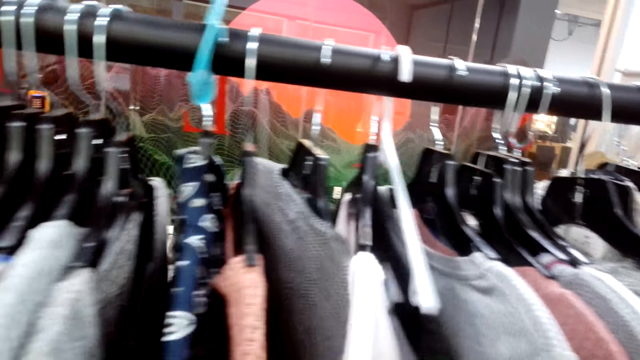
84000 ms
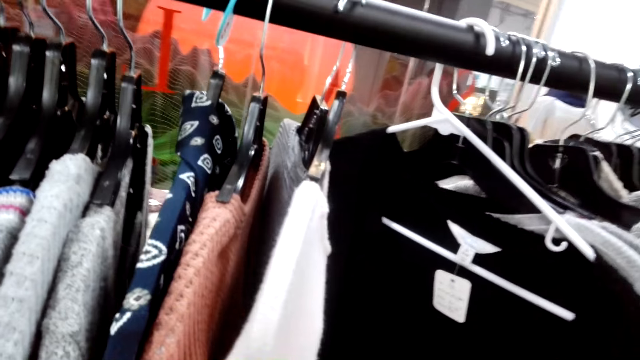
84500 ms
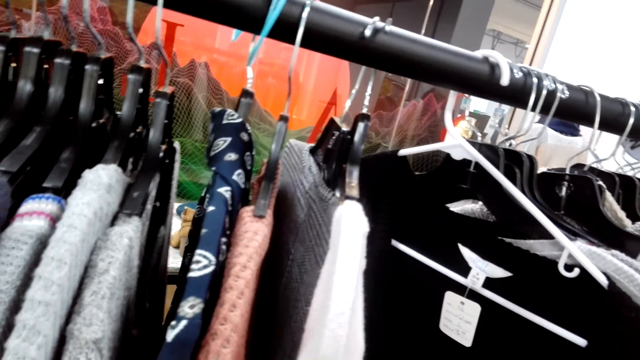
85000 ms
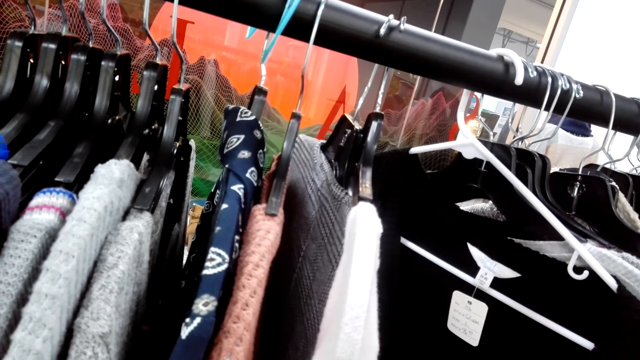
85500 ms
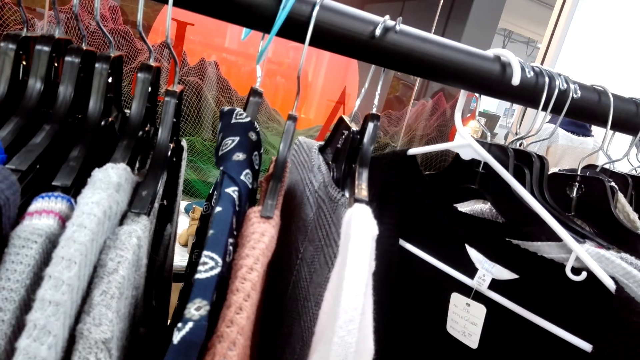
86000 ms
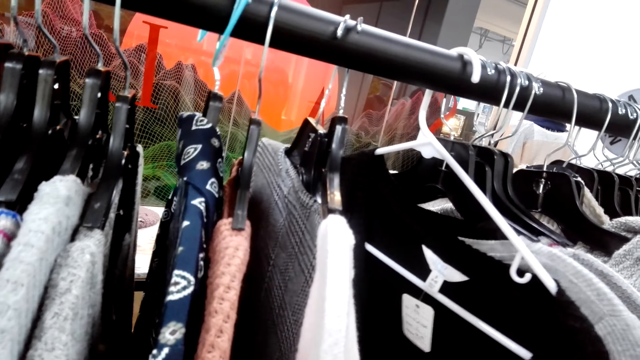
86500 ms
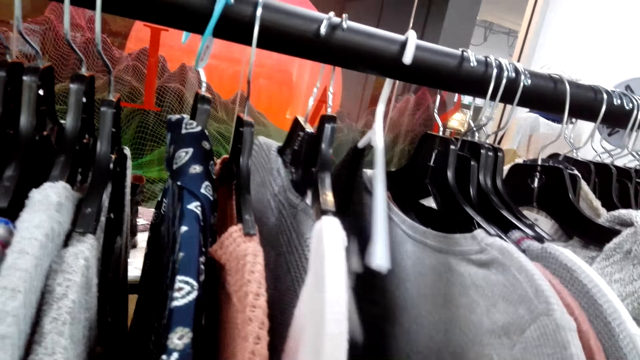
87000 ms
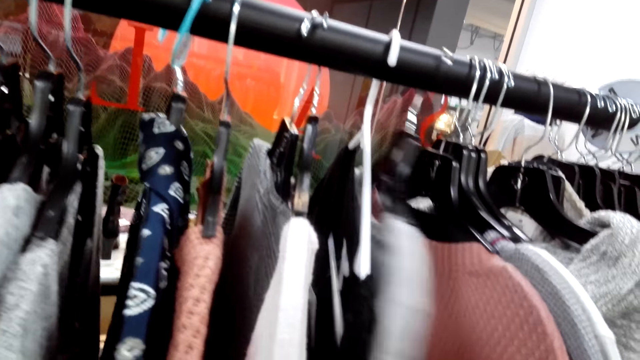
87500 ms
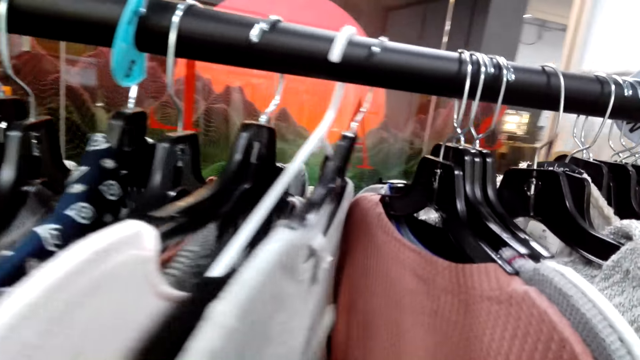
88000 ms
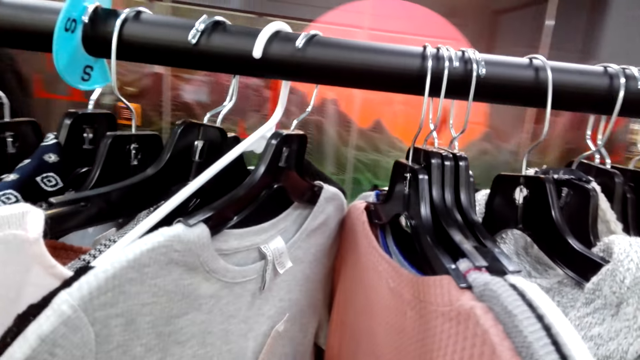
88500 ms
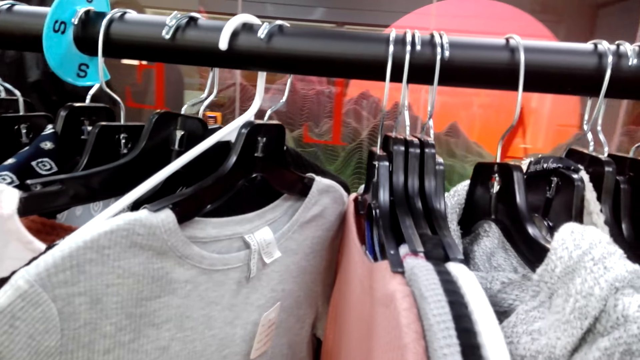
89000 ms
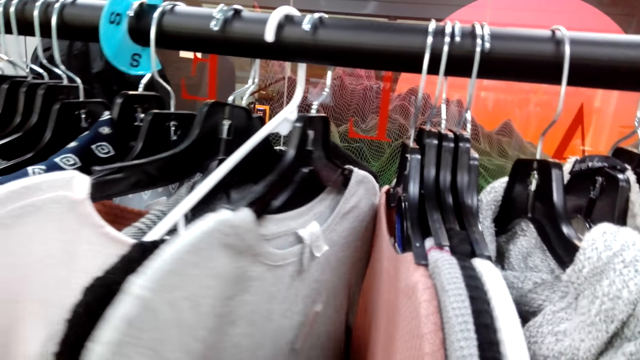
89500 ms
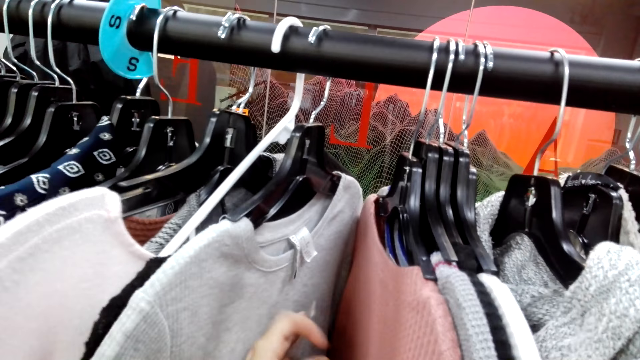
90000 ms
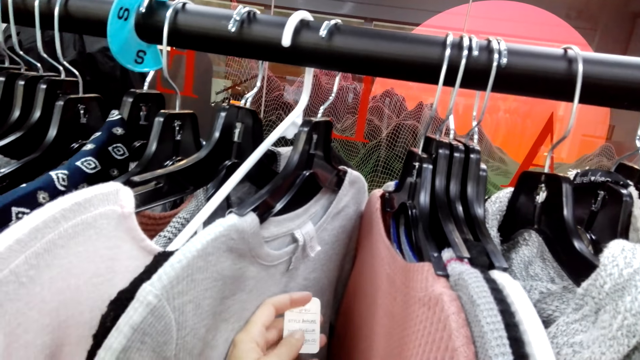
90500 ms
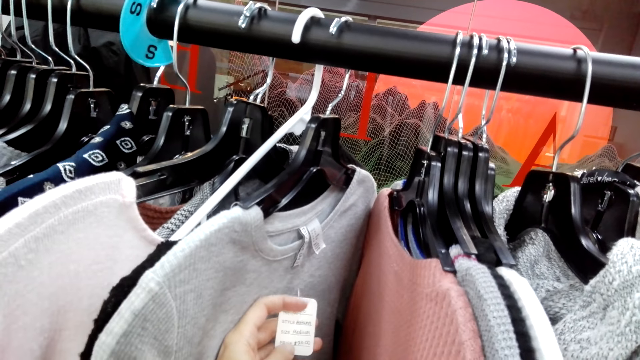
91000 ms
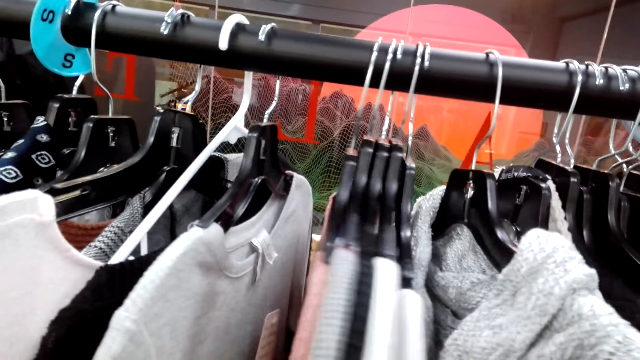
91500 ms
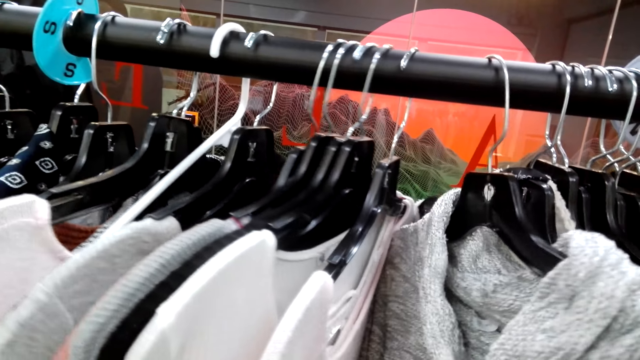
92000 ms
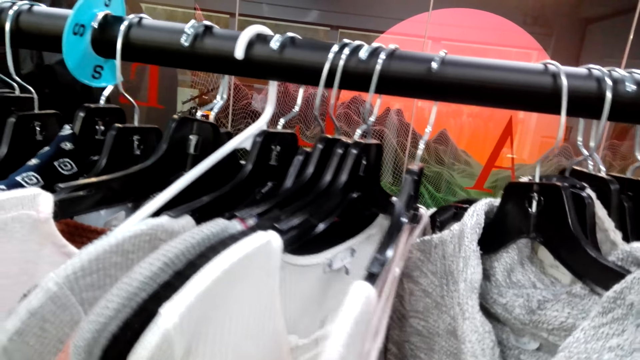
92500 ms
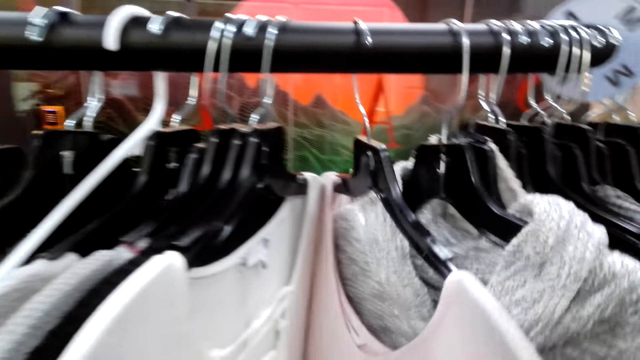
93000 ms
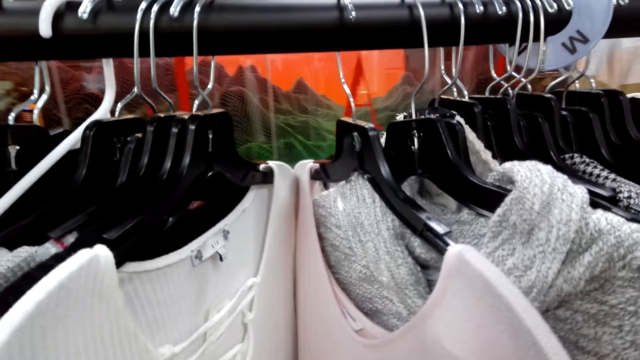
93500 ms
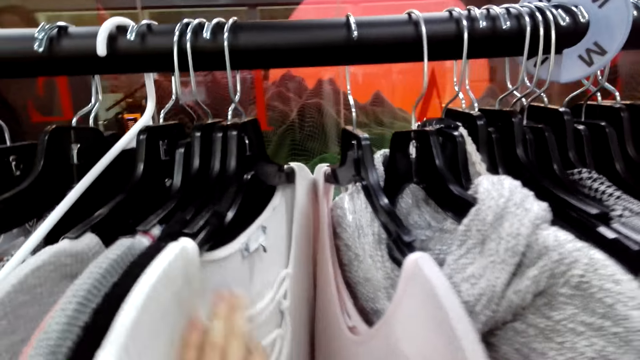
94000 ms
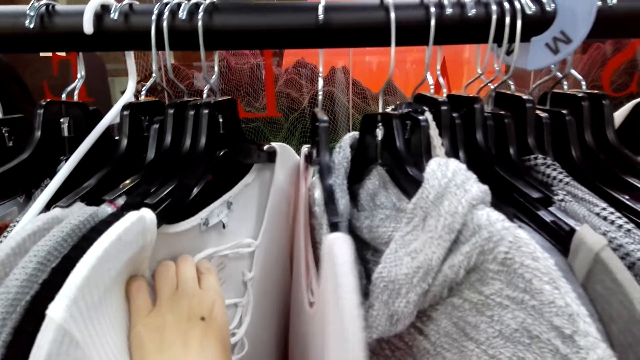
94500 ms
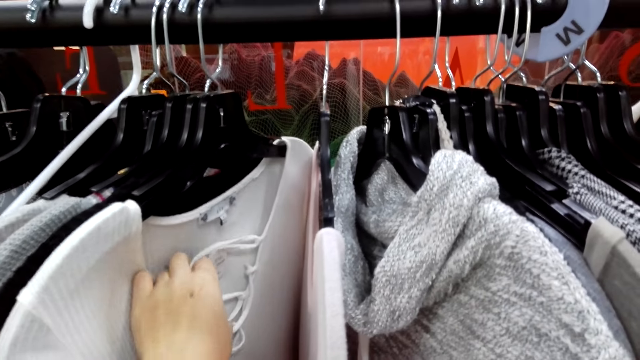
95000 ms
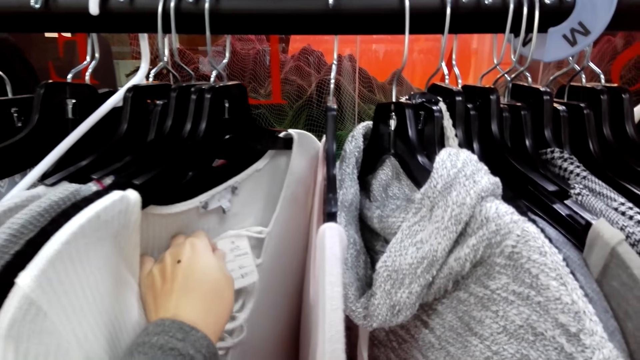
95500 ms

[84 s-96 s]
The camera wearer touches the cloth tag.

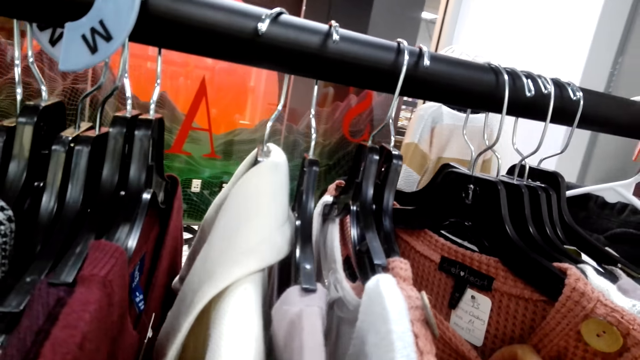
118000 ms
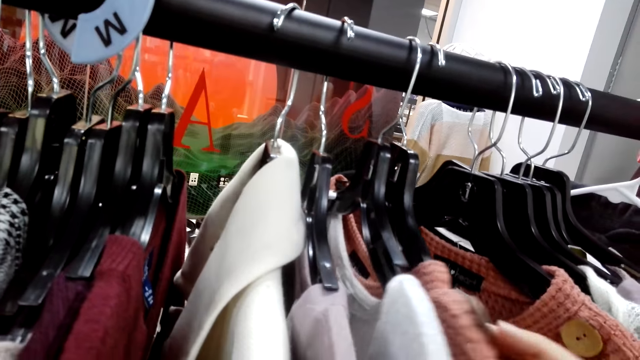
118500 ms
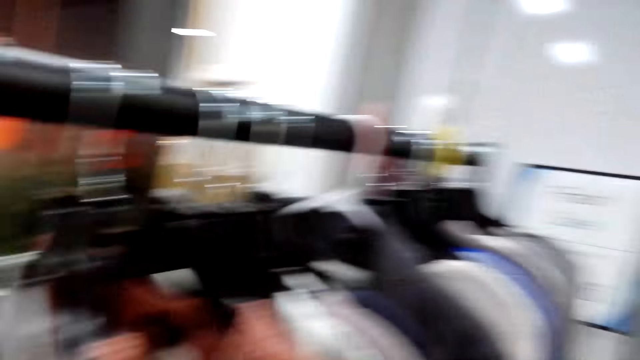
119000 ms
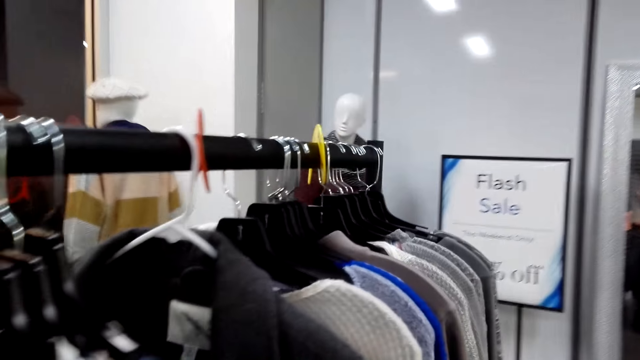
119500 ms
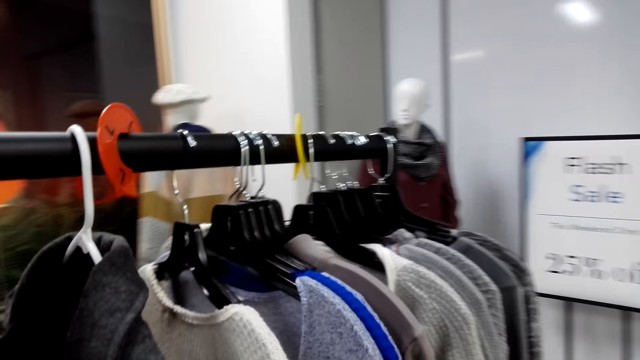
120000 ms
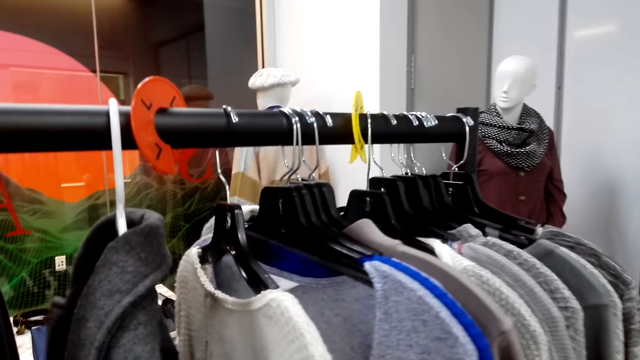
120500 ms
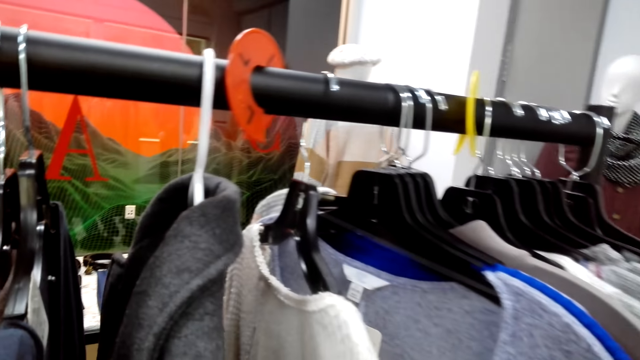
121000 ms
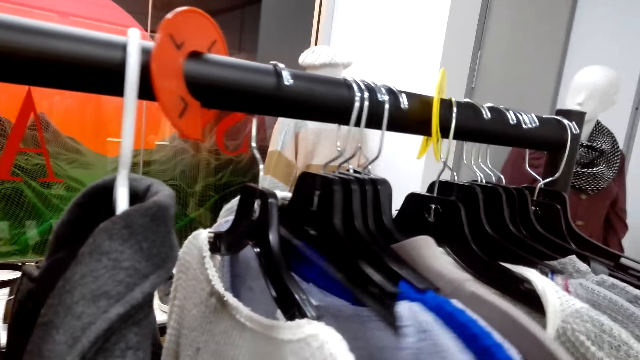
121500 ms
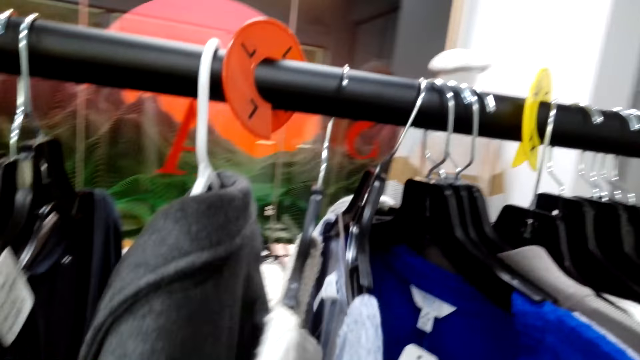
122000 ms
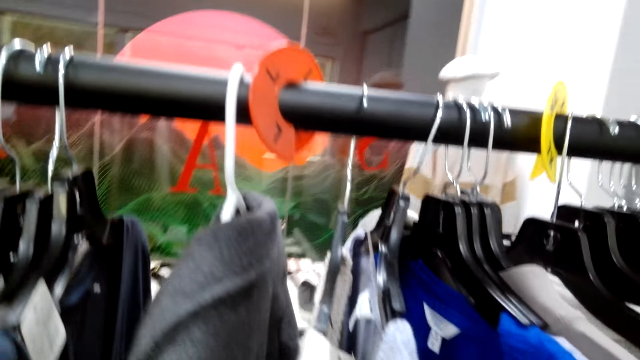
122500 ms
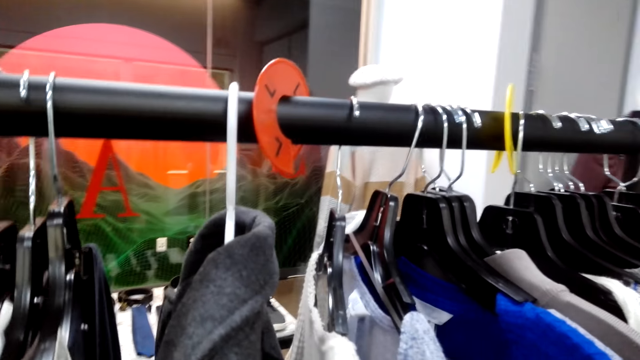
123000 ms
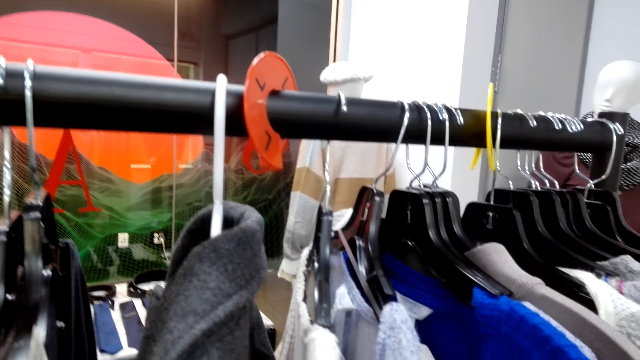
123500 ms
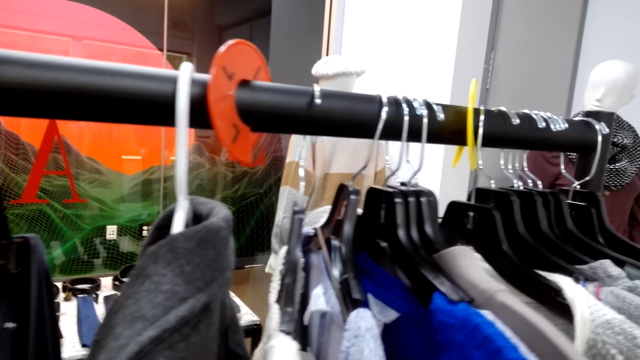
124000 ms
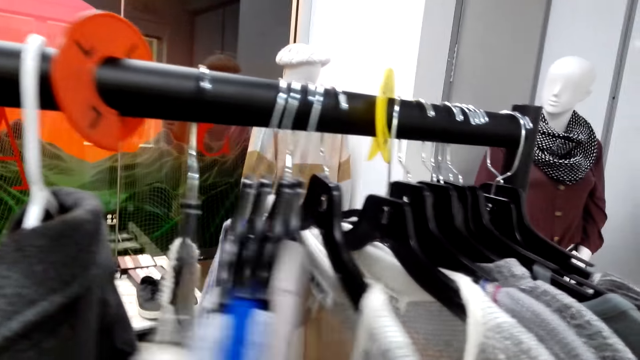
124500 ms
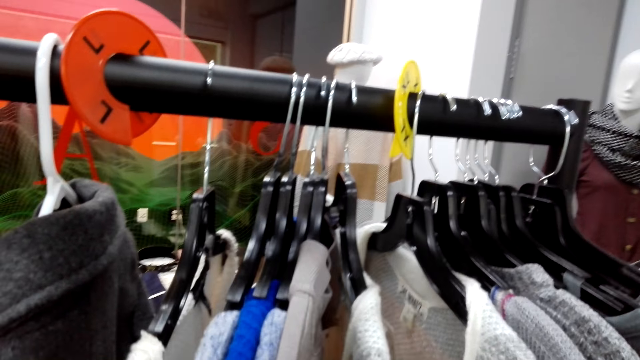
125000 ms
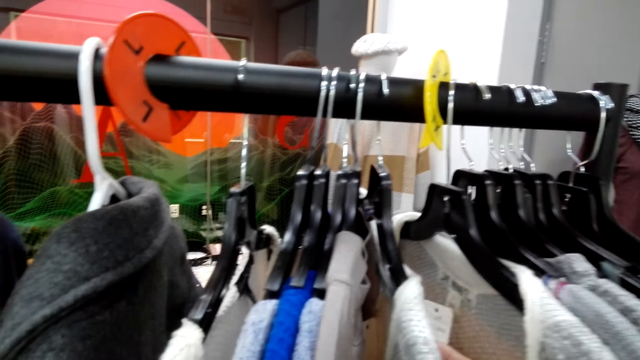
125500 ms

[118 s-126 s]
The camera wearer moves around. They touch the cloth.
